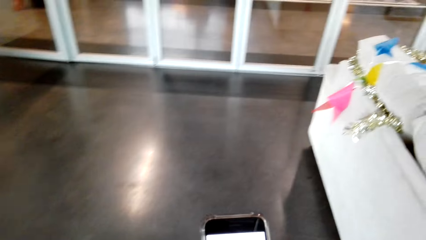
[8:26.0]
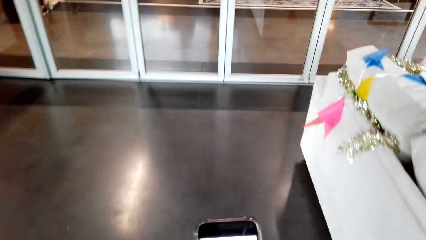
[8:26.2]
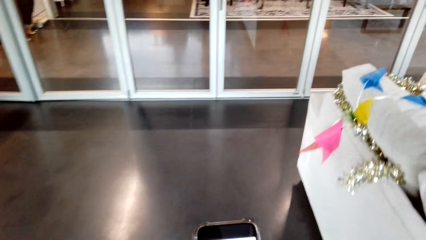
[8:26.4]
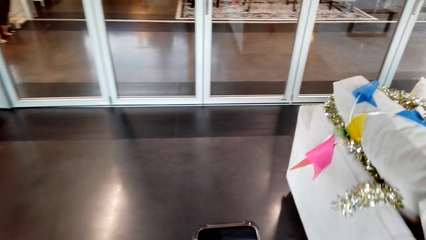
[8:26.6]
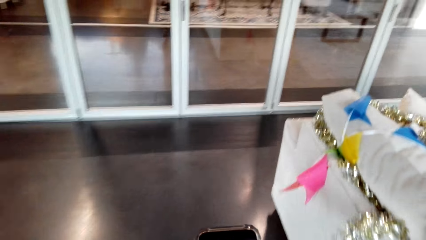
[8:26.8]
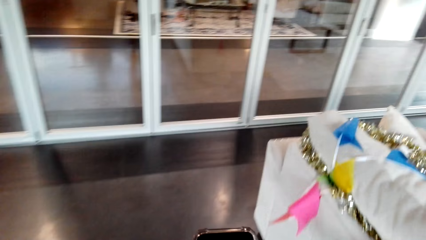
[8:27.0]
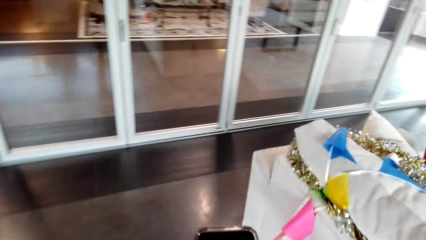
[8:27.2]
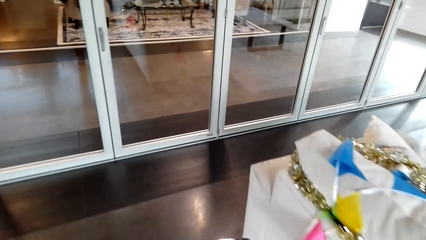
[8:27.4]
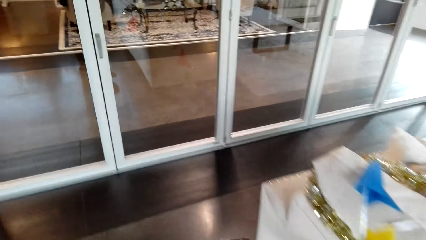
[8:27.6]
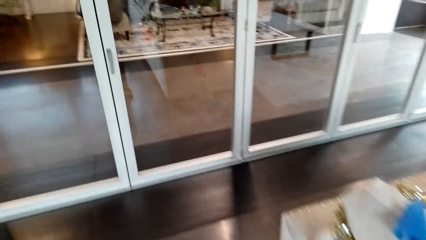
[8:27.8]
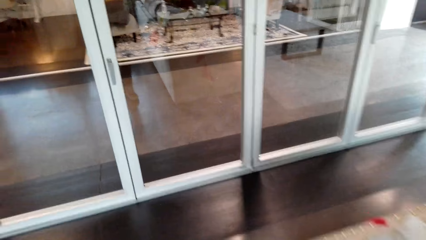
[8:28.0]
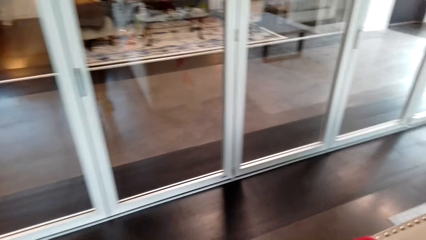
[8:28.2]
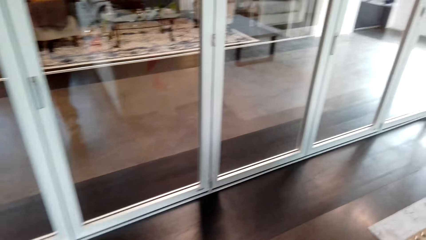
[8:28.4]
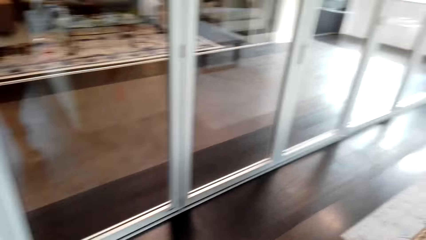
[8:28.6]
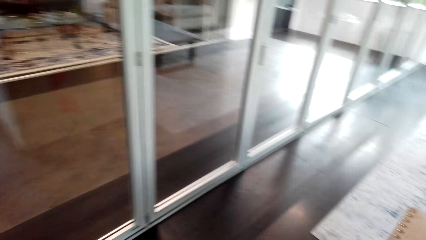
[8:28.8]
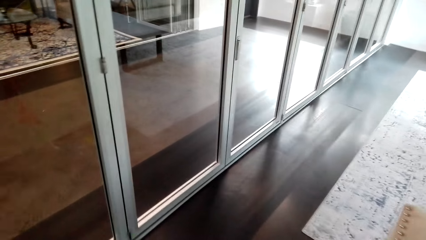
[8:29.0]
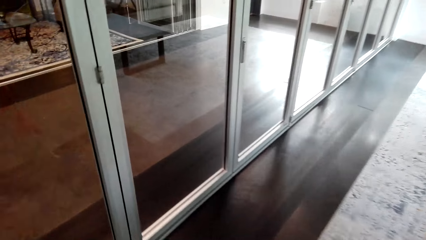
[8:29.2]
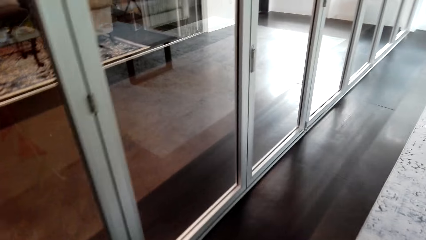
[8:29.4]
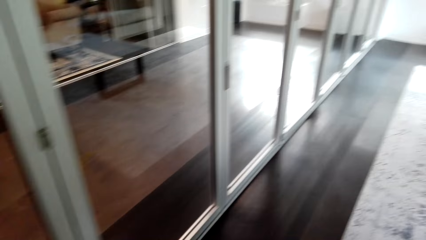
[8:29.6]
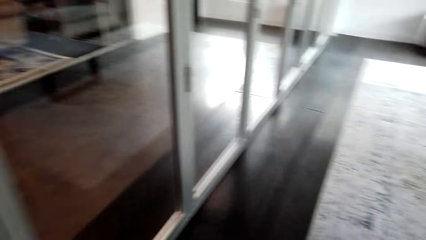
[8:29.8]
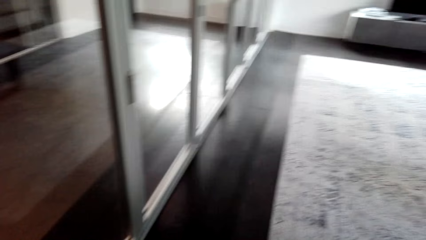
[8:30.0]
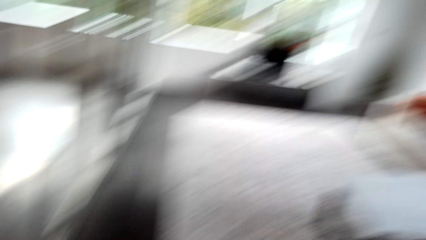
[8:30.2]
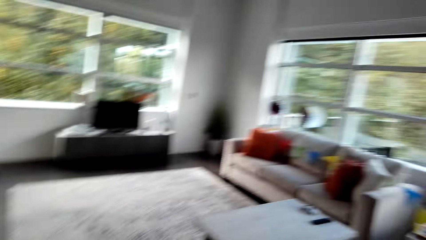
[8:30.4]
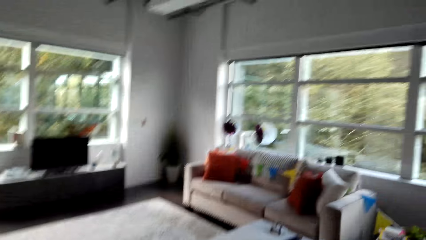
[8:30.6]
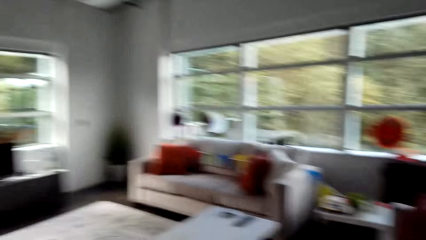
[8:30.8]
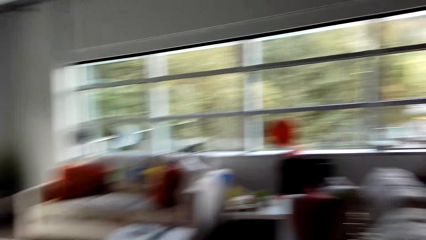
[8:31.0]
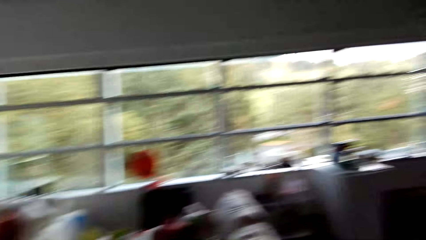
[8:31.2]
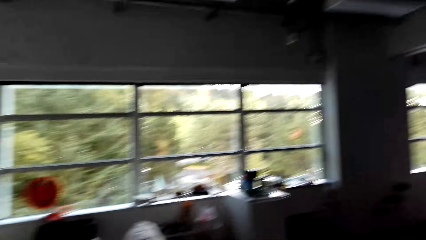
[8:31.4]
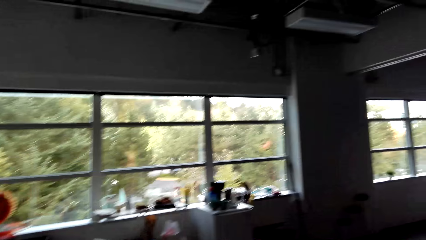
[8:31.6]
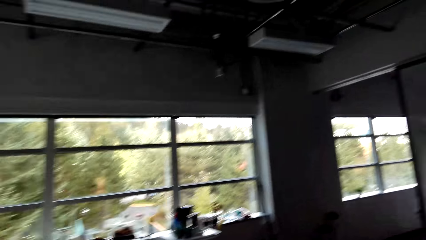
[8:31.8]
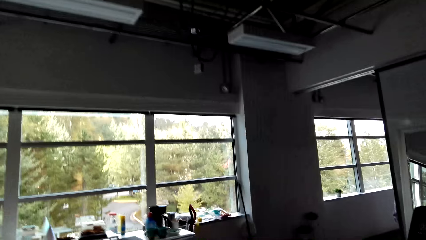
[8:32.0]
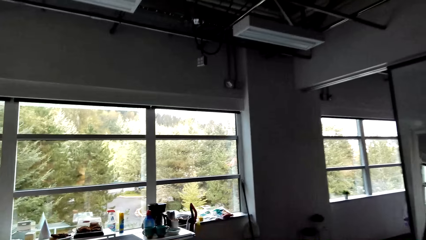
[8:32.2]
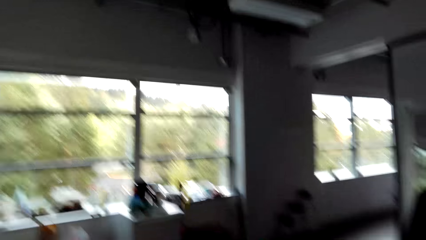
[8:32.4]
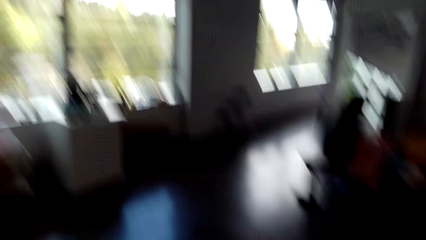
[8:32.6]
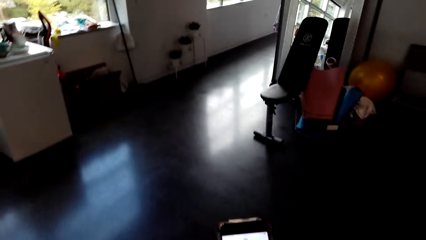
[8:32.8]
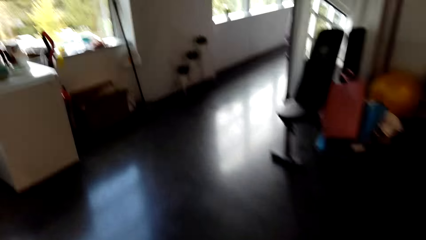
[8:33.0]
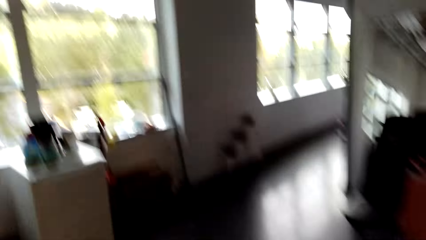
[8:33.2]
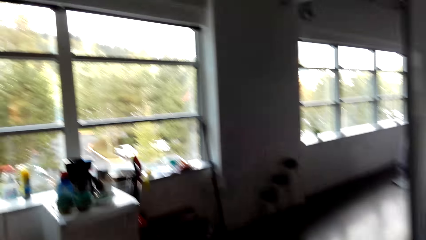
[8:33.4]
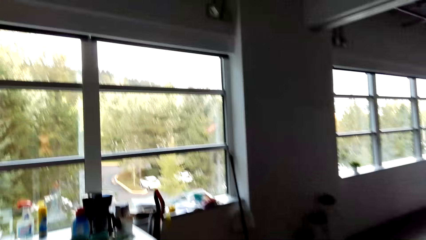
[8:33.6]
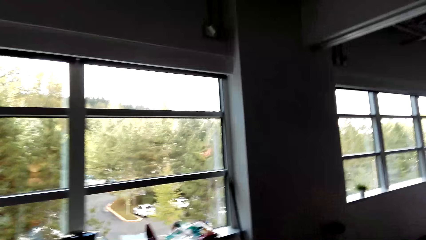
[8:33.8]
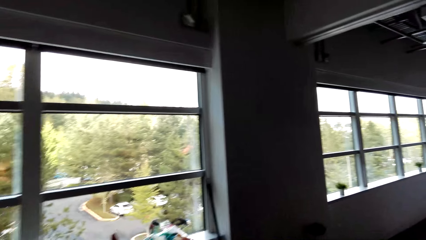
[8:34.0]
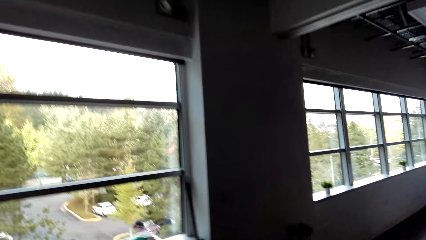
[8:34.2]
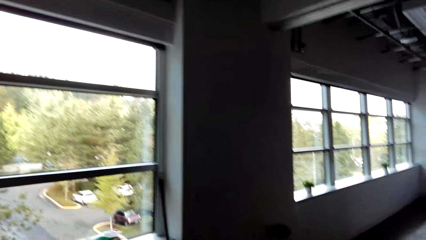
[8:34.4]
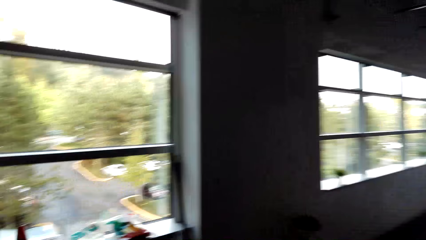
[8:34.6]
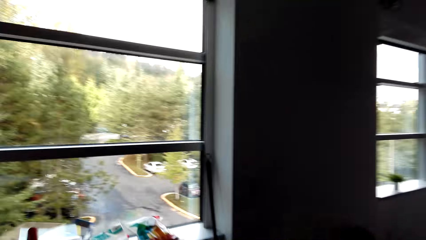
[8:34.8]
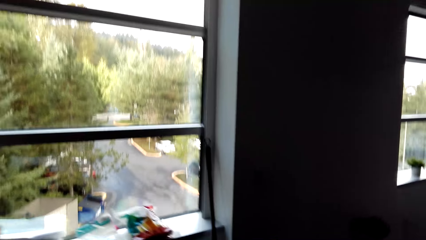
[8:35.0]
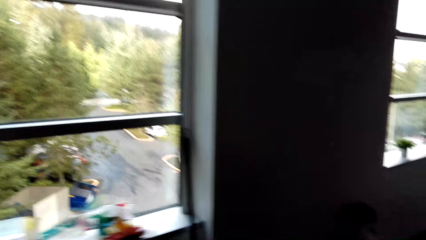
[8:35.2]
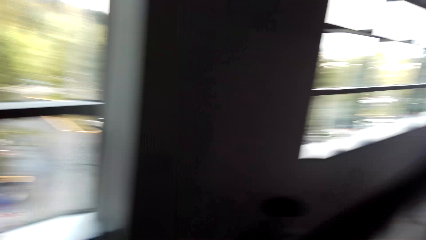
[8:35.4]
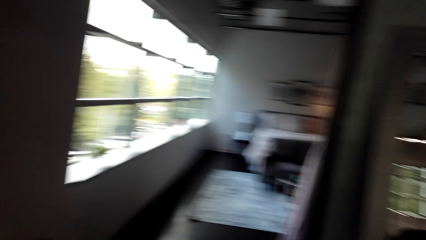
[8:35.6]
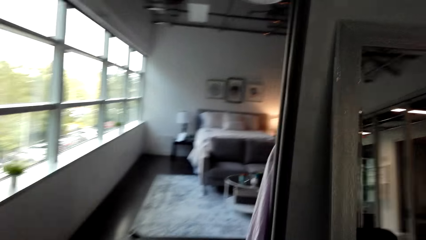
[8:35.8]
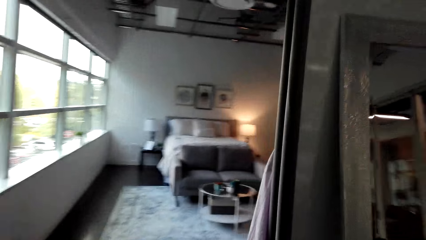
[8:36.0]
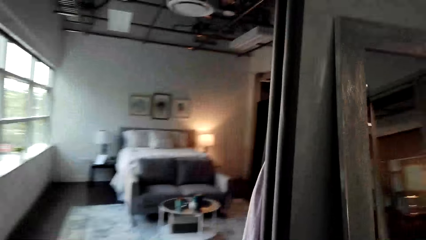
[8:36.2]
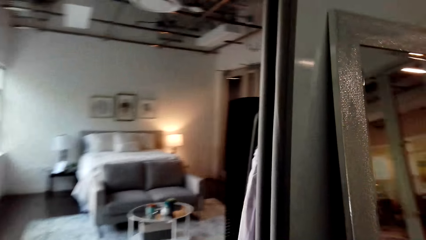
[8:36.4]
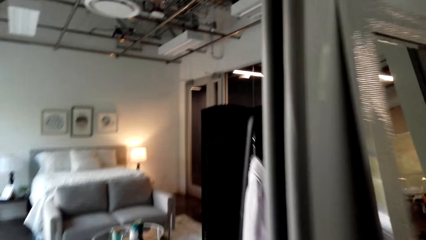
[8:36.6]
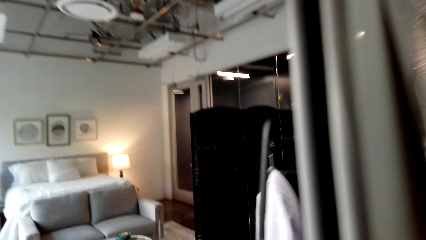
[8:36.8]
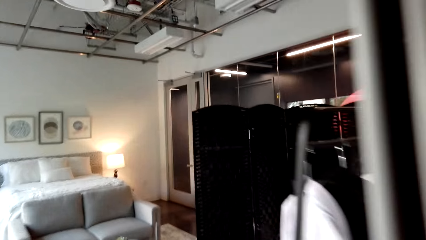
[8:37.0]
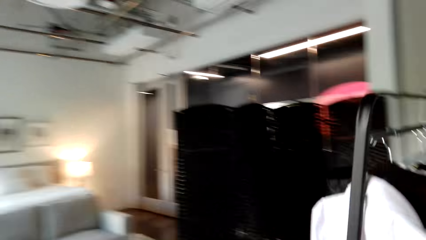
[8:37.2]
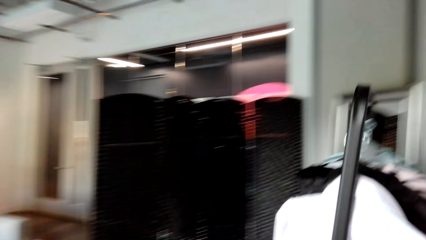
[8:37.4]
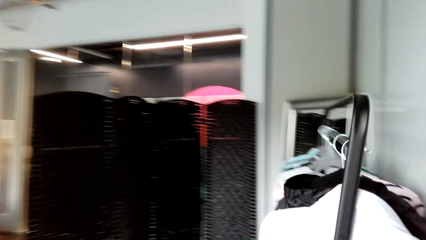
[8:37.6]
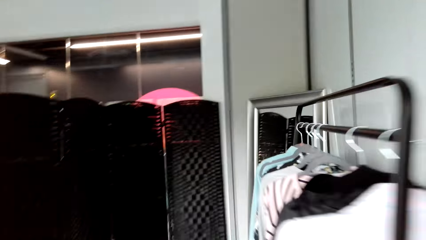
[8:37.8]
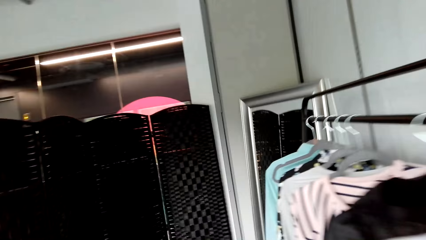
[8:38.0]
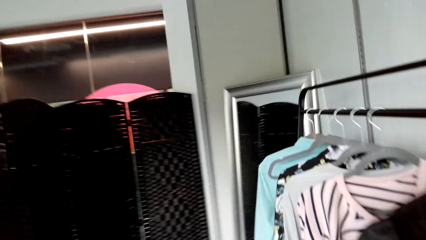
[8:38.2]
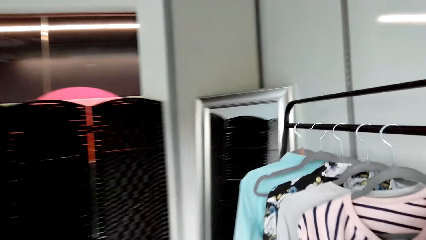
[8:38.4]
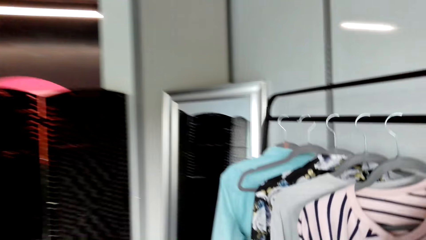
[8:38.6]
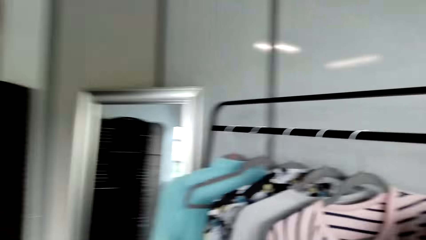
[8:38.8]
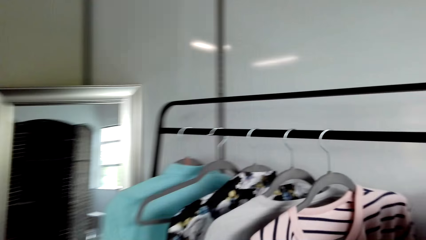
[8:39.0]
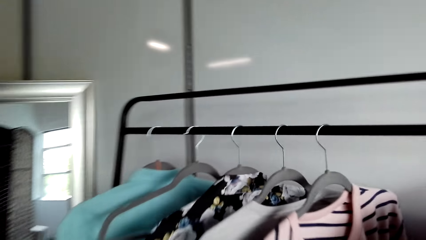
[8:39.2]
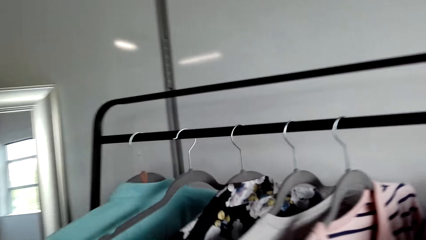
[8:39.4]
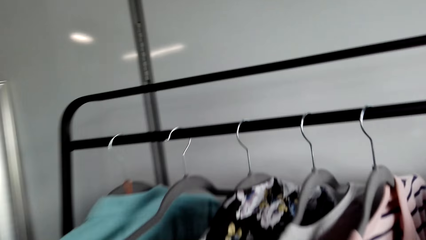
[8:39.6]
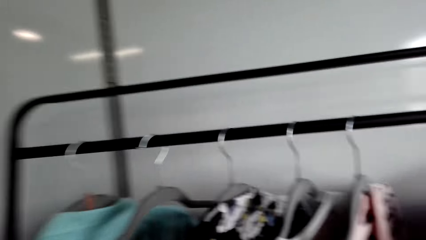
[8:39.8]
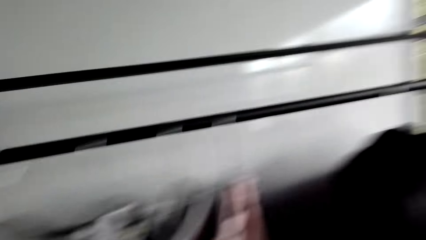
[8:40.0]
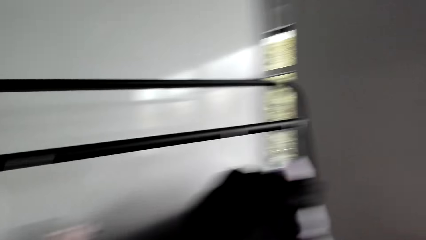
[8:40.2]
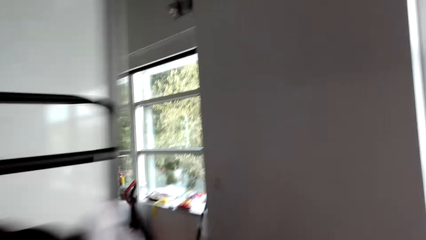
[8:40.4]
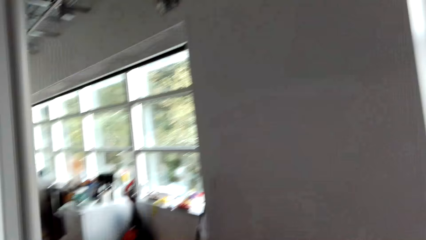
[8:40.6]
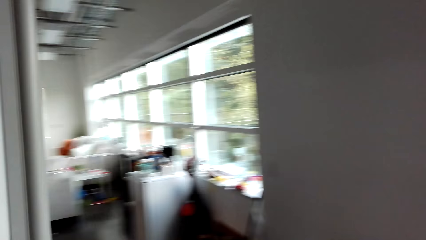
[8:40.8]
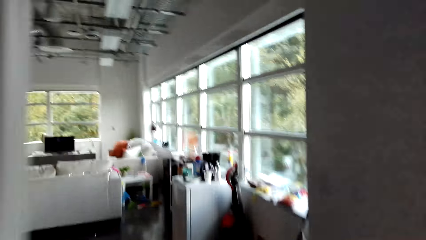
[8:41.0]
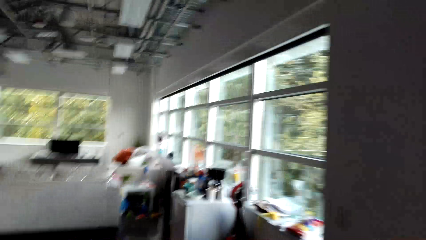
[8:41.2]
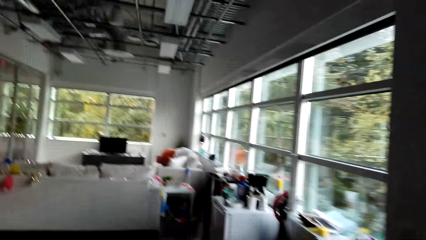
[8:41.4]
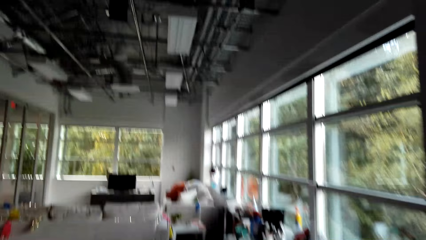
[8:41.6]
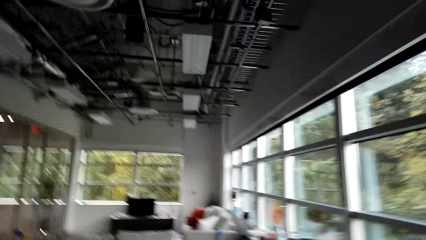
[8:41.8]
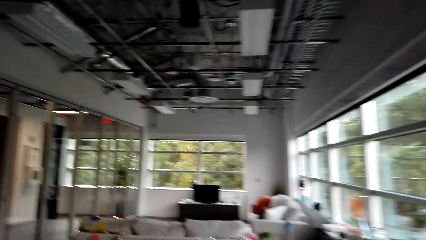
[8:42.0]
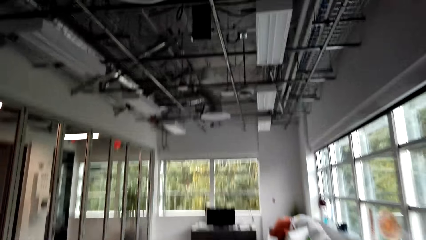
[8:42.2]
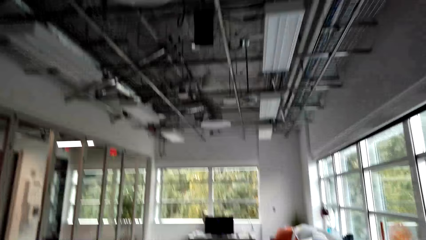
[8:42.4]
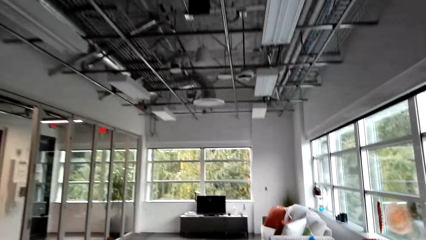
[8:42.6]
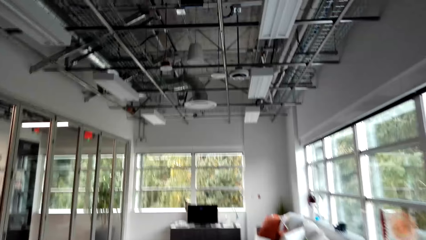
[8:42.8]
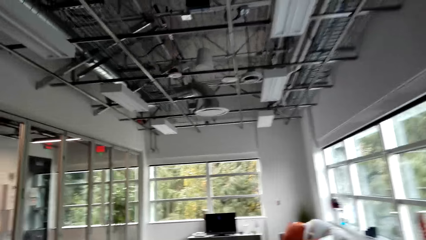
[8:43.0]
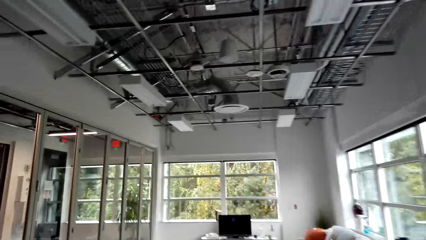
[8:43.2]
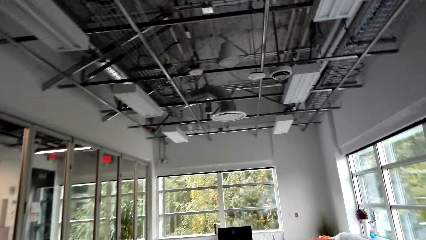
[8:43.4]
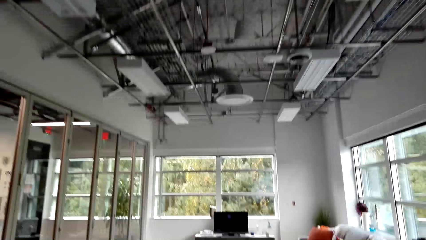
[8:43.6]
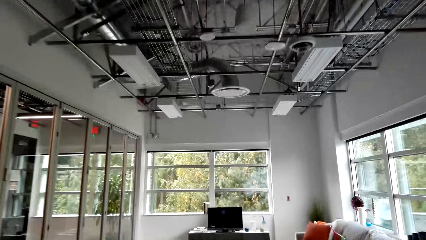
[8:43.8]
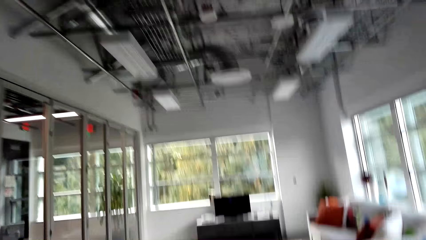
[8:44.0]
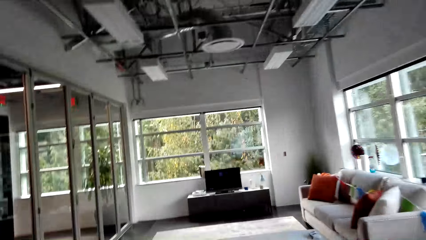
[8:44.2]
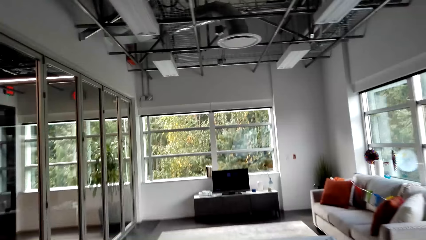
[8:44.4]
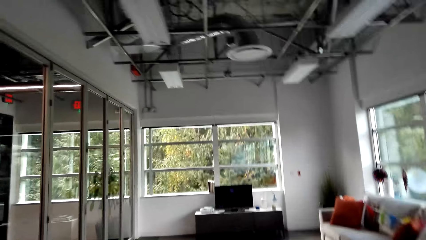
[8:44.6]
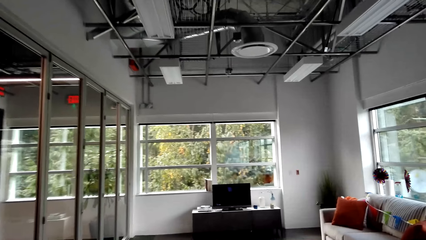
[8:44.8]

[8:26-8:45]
The camera wearer looks at a mobile phone. They type on the phone. A woman sits on a chair. The camera wearer walks in a room. They look at the mobile phone. They look around and walk around.
